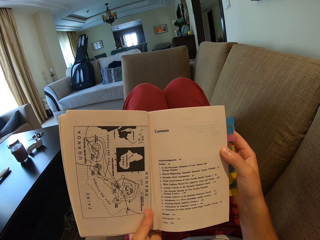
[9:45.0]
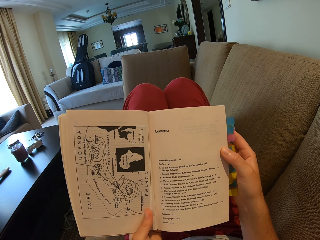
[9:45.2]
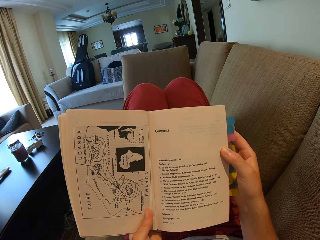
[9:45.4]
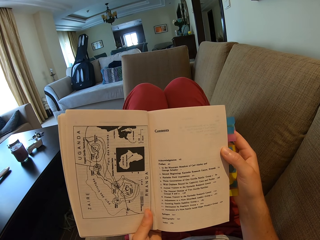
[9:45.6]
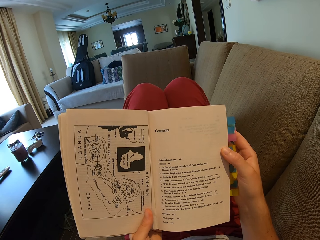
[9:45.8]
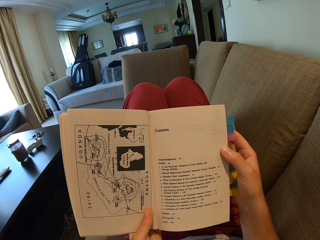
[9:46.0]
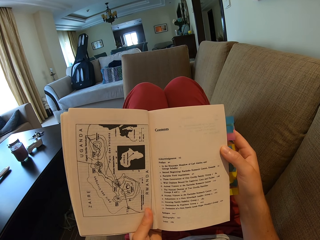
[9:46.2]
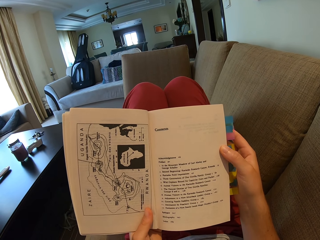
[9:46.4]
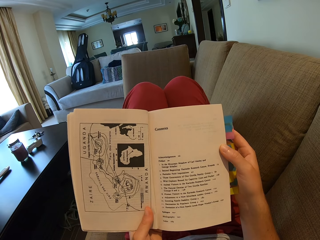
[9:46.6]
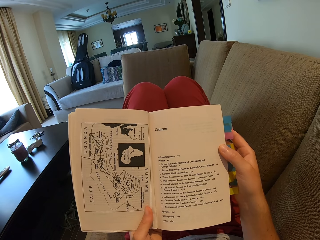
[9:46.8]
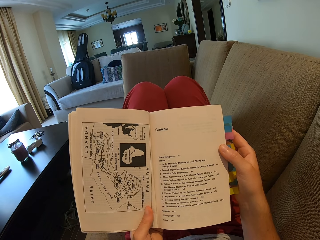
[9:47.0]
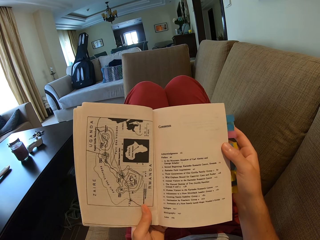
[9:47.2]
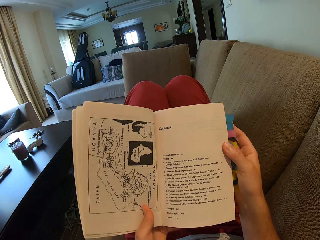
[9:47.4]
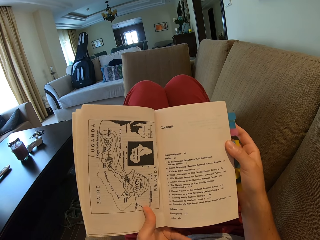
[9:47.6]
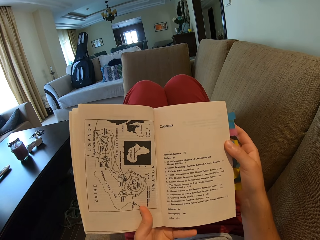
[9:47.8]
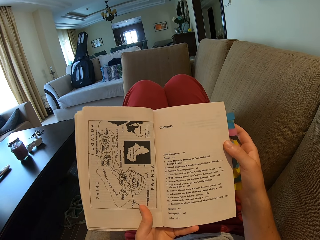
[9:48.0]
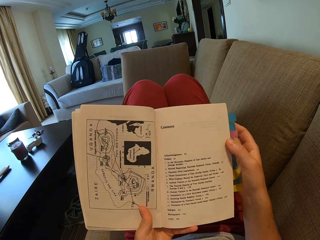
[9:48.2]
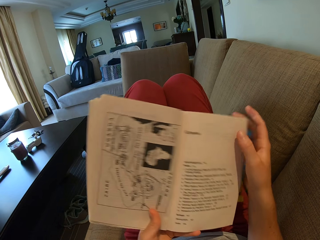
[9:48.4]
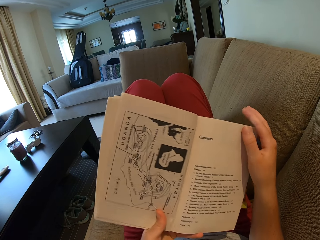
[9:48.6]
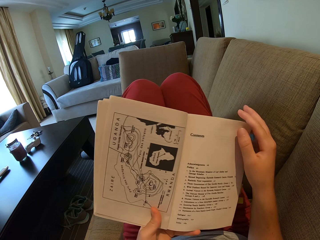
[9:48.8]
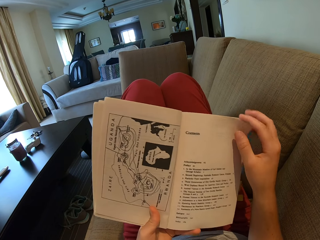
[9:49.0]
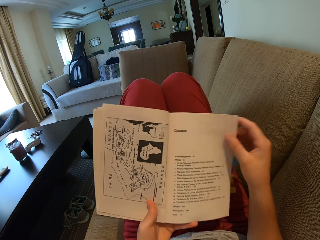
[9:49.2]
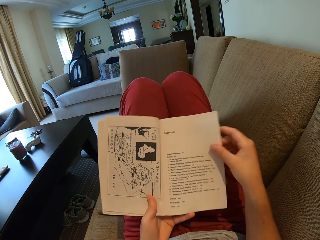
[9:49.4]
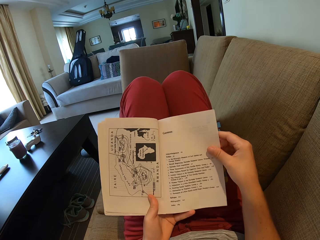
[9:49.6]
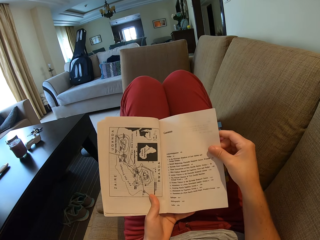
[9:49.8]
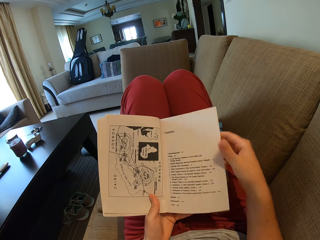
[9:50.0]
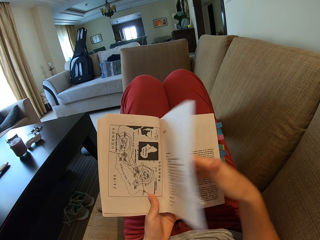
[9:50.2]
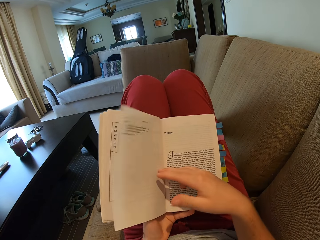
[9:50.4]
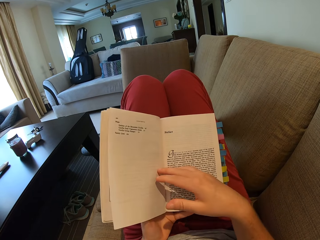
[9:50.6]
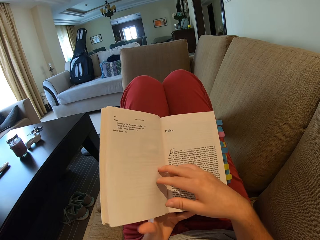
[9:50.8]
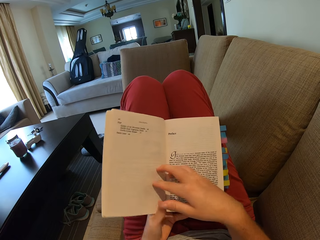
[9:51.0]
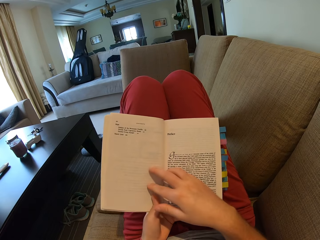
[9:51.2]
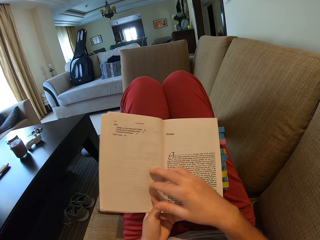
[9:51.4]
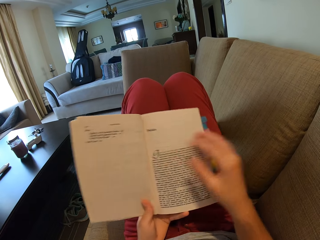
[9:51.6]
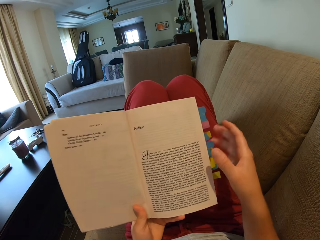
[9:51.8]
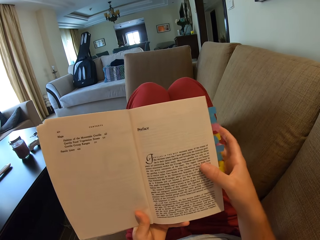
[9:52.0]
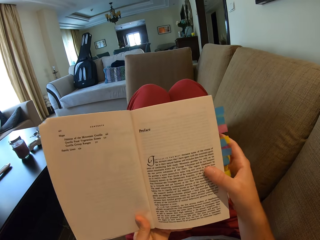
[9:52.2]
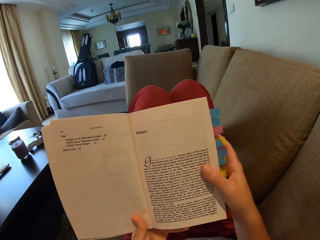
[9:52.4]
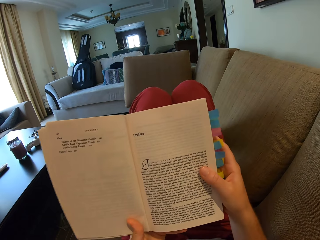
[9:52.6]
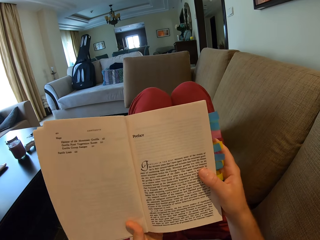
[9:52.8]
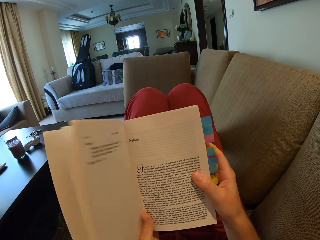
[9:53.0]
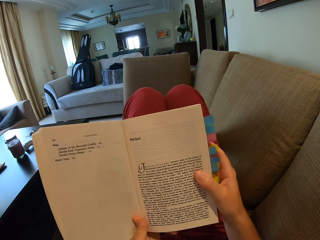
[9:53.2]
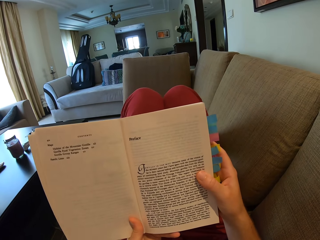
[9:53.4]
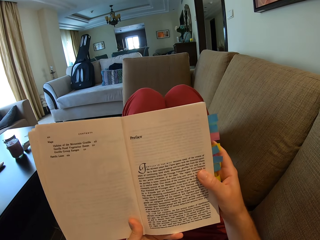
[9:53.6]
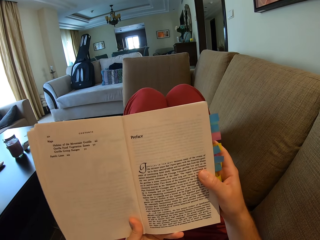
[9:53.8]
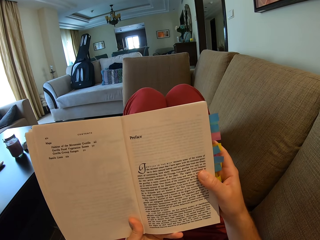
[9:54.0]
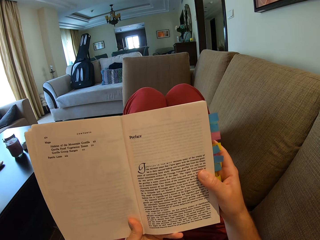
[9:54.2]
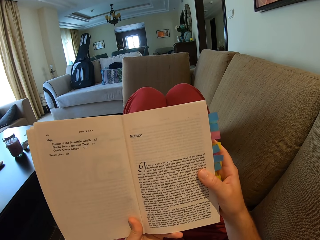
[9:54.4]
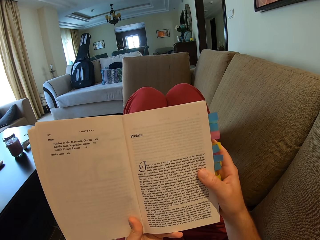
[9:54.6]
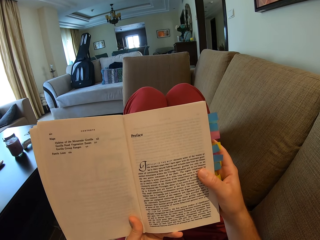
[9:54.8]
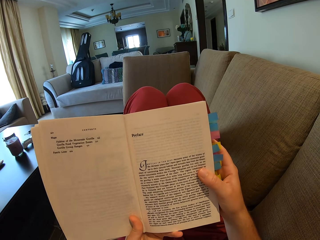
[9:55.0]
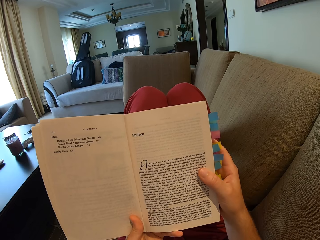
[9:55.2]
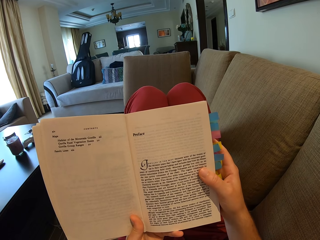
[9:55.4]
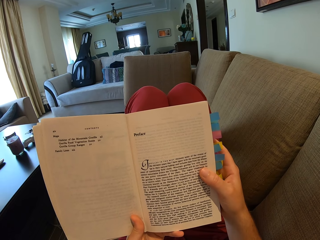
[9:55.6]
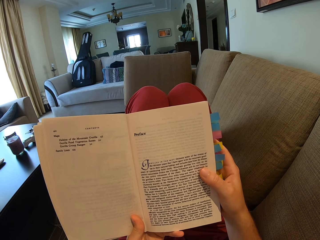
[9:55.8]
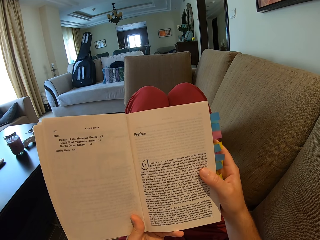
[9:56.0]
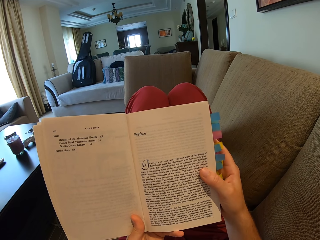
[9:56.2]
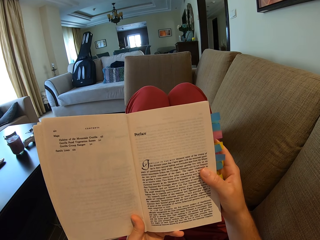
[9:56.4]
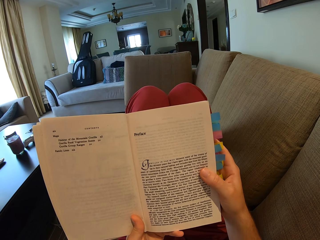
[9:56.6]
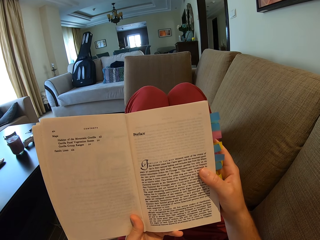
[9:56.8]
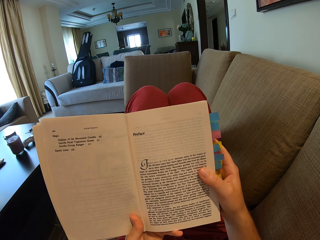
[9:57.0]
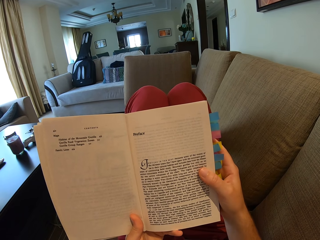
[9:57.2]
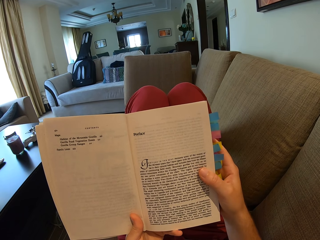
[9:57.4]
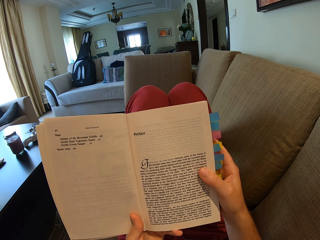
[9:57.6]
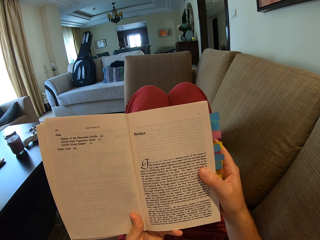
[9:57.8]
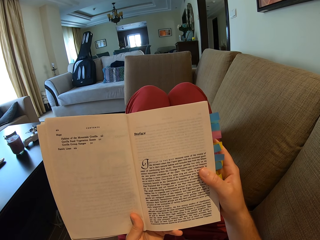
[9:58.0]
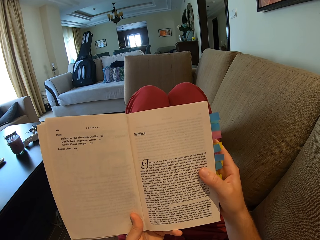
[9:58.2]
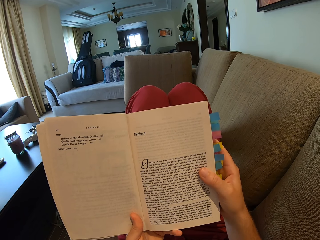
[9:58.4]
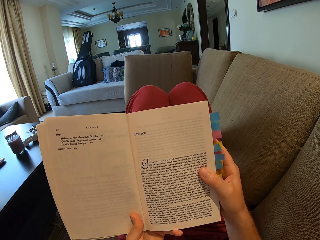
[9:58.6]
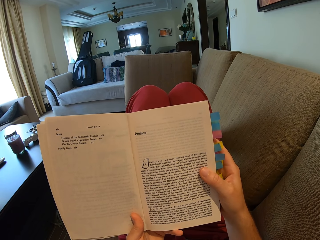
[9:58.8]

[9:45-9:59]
The camera wearer opens the book, turns a page, and reads the book.

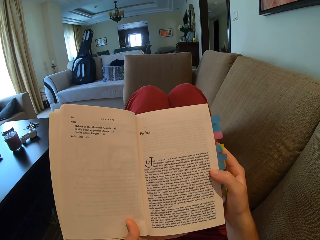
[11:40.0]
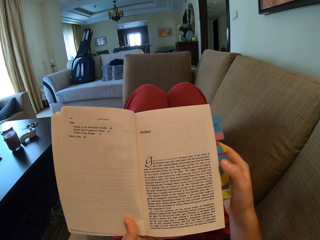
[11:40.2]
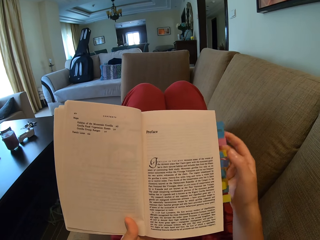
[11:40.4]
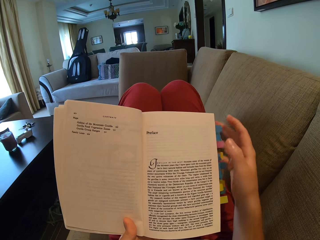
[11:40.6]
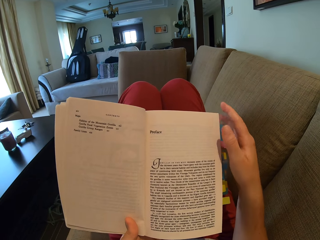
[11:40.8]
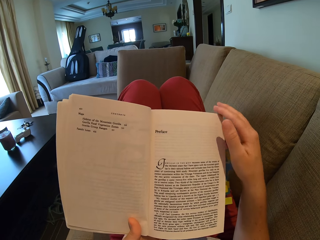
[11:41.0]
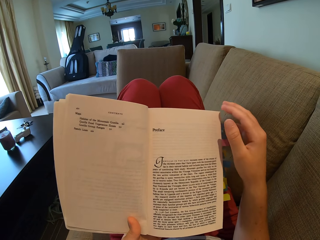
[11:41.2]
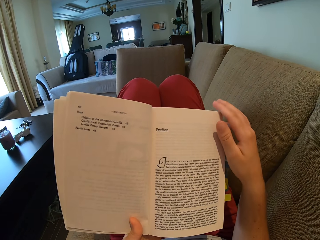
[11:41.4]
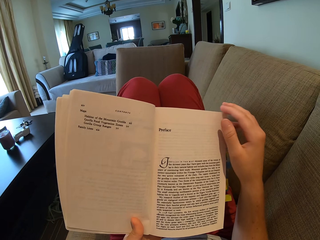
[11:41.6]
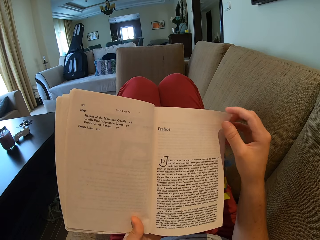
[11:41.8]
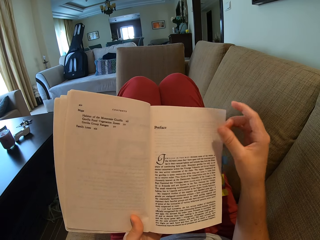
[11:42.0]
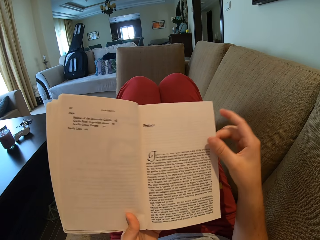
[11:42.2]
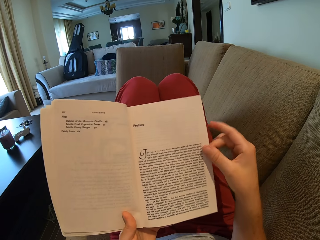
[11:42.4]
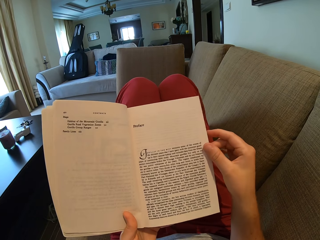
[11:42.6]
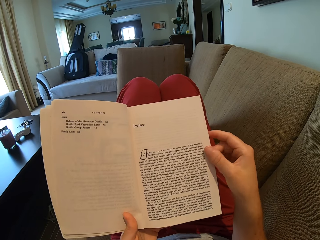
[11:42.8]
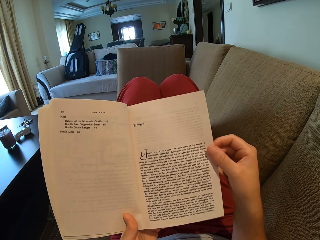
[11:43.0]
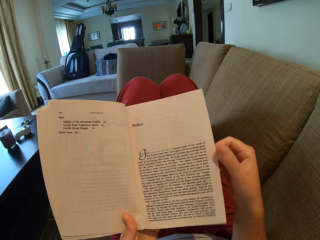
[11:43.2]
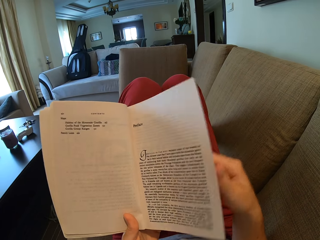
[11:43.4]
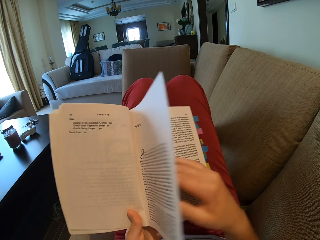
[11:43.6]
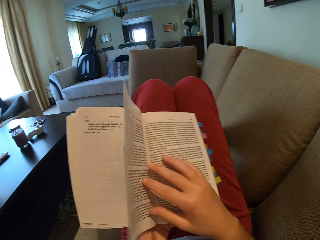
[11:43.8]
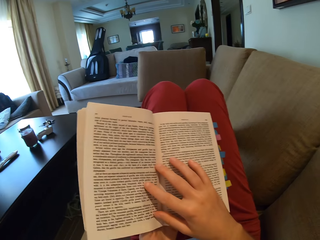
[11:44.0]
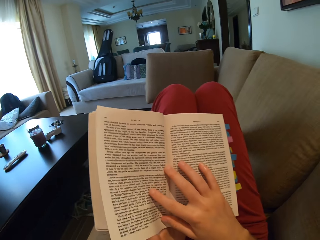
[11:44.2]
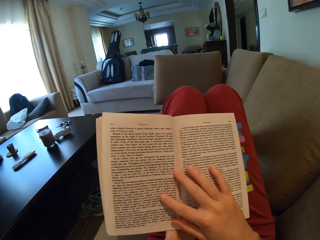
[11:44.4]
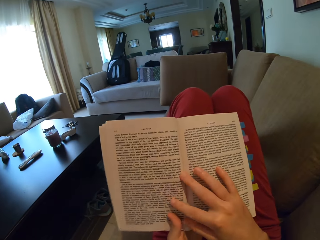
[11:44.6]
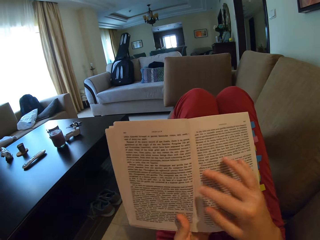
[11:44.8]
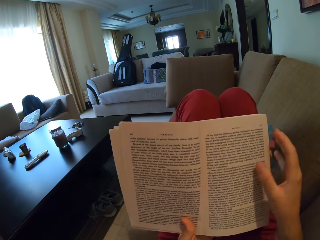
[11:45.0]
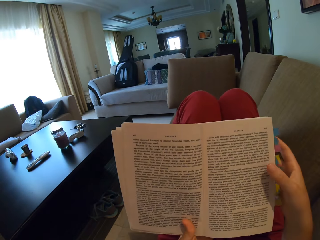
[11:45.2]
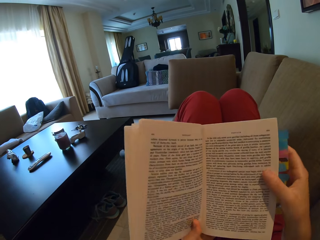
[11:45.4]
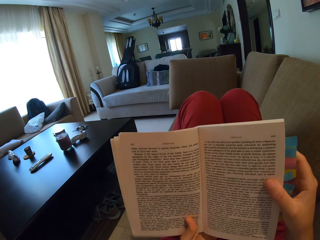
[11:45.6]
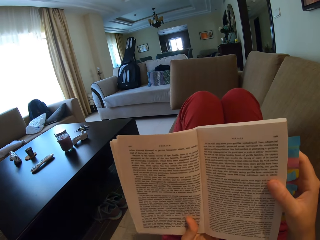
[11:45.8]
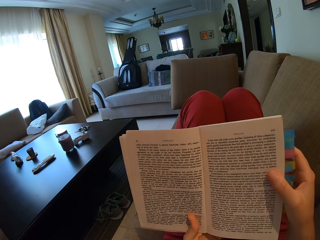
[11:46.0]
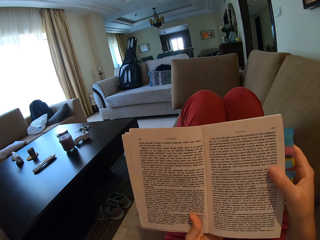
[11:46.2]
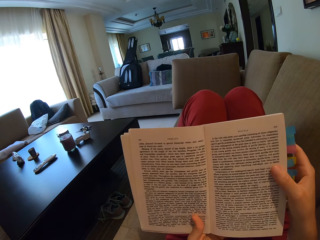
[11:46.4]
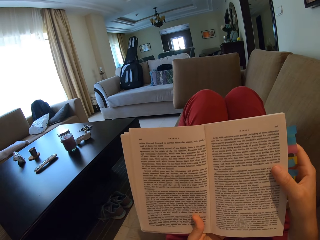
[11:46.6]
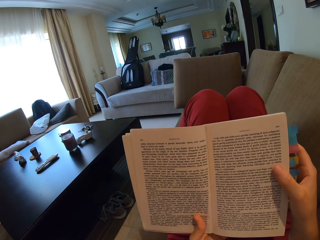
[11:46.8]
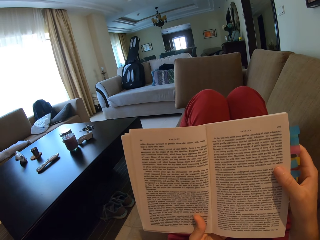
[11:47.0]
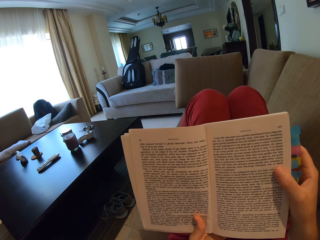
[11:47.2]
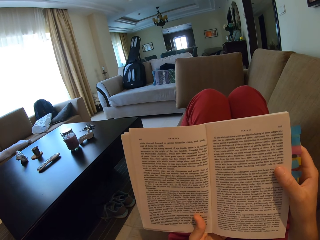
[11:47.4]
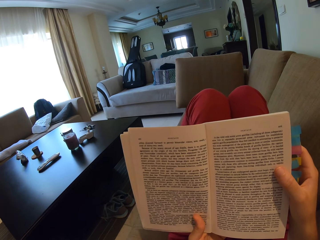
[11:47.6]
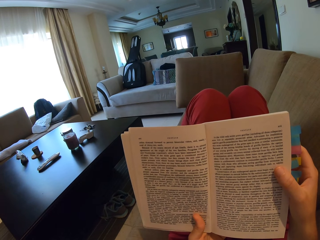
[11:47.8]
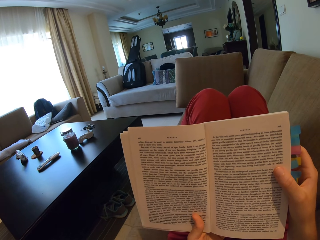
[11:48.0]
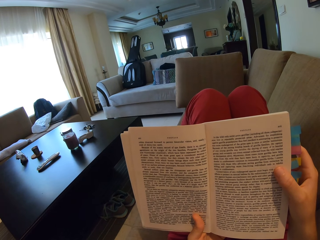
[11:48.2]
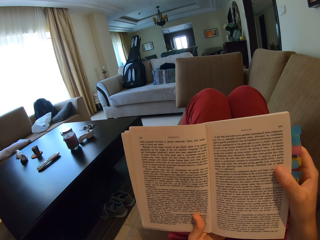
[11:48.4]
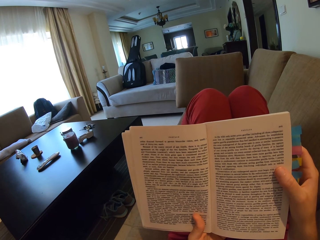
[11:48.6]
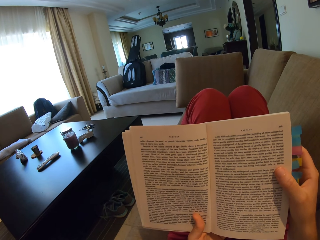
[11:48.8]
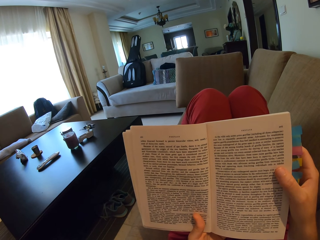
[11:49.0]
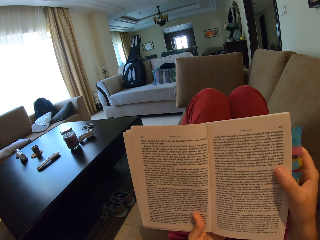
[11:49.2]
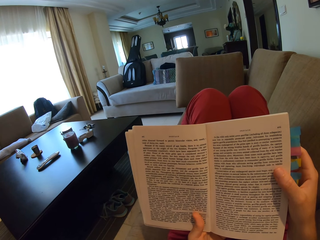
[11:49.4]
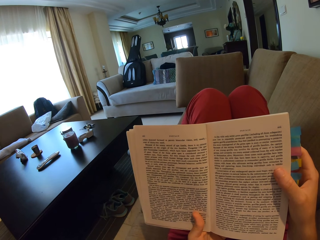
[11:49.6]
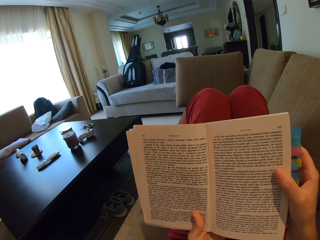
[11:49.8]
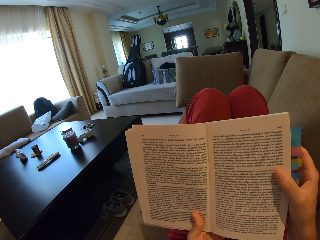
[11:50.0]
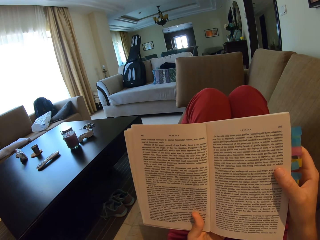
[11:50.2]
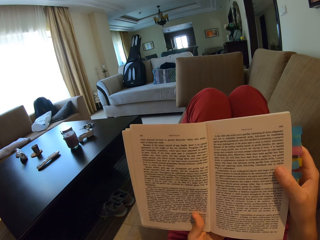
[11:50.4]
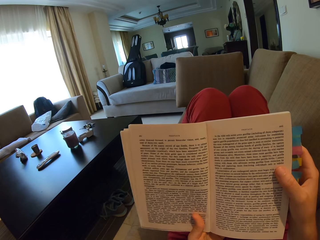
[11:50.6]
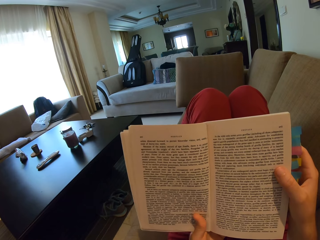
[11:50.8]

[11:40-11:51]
The camera wearer opens the book, reads the book, turns a page, and reads the book.
